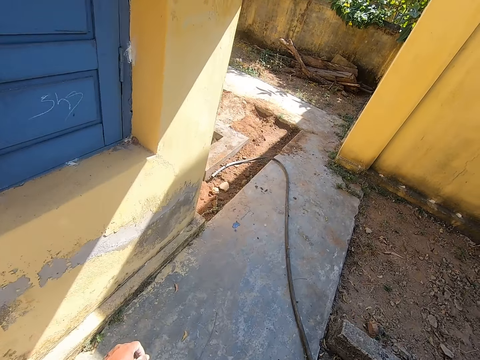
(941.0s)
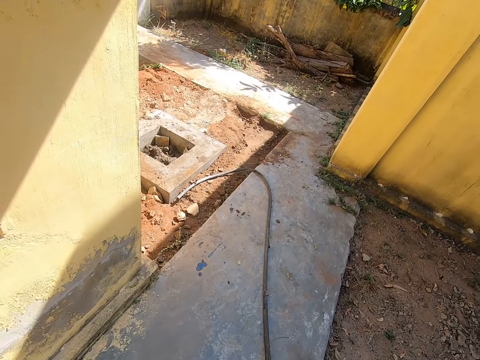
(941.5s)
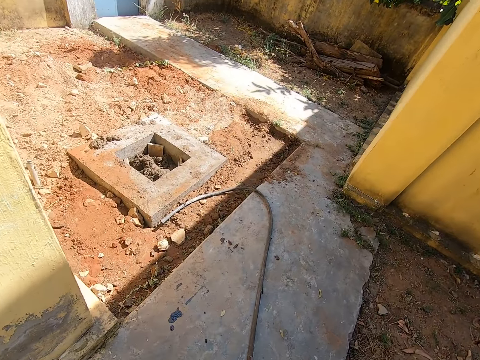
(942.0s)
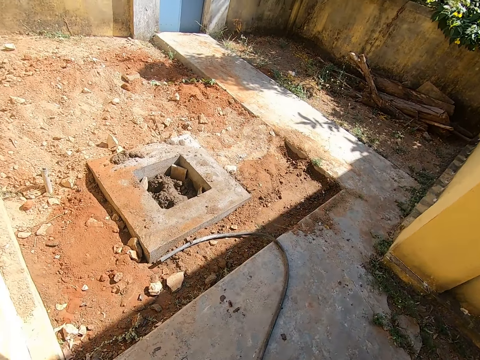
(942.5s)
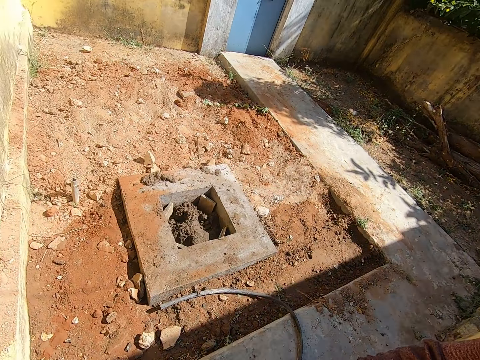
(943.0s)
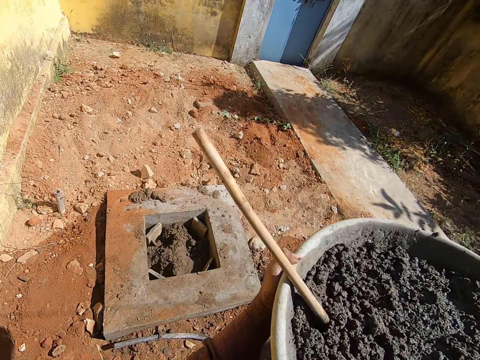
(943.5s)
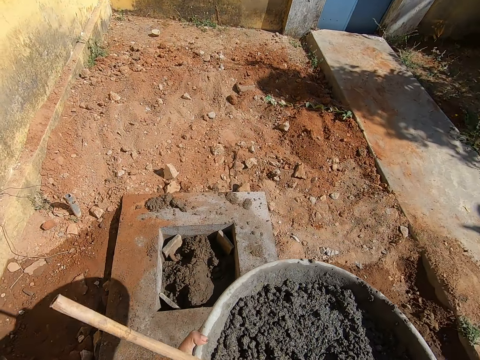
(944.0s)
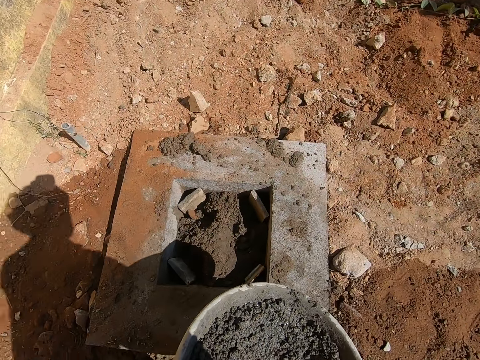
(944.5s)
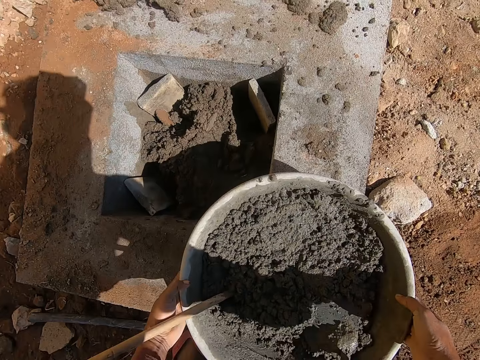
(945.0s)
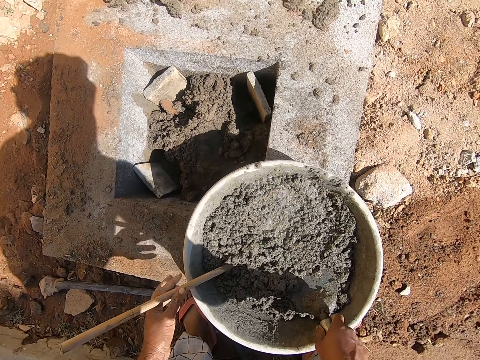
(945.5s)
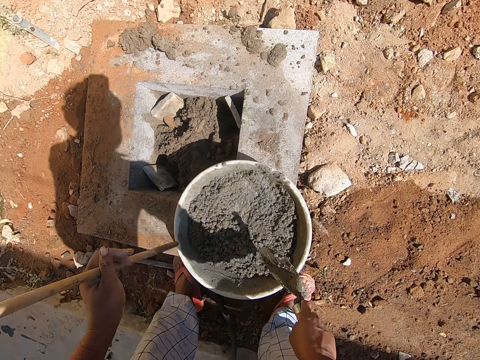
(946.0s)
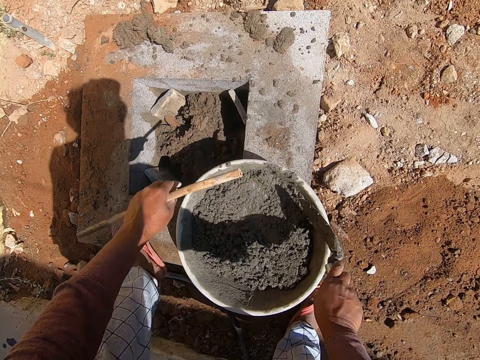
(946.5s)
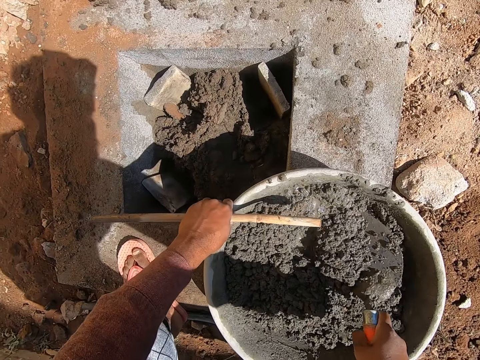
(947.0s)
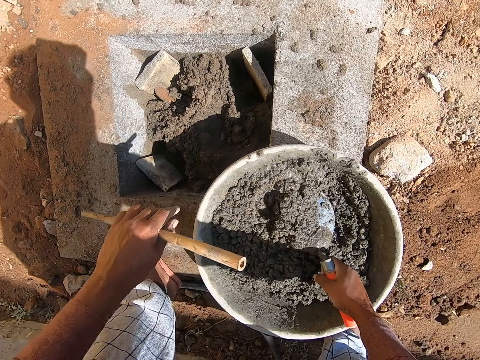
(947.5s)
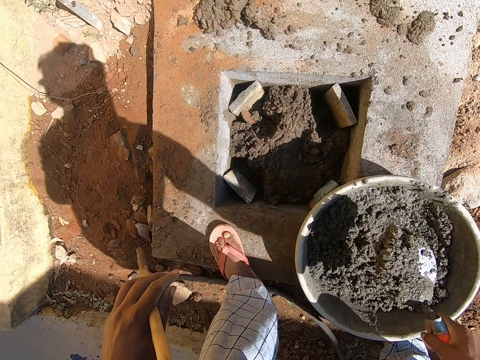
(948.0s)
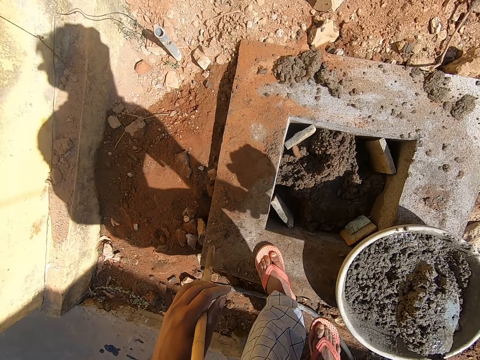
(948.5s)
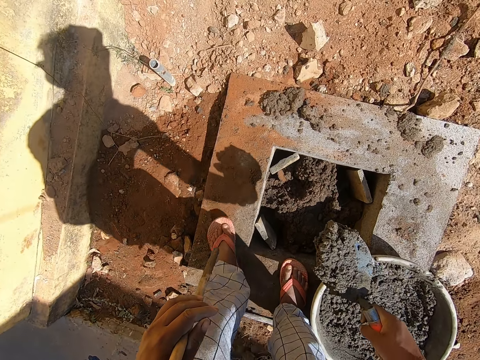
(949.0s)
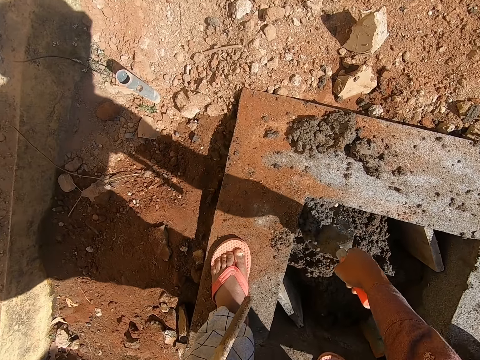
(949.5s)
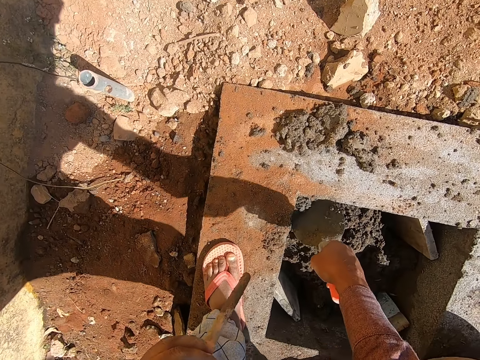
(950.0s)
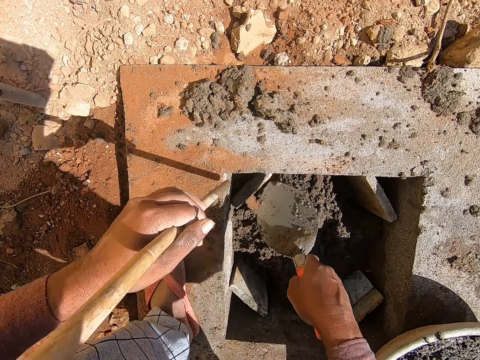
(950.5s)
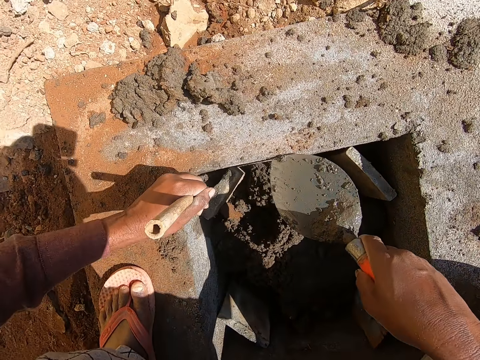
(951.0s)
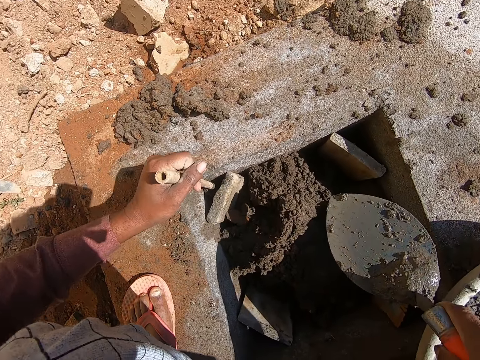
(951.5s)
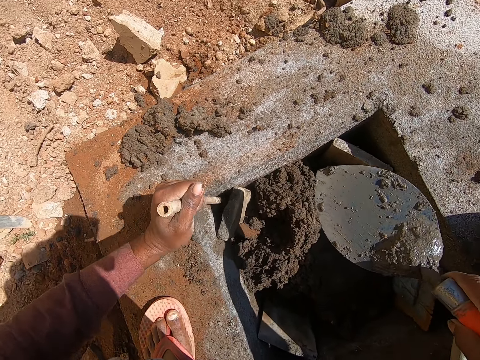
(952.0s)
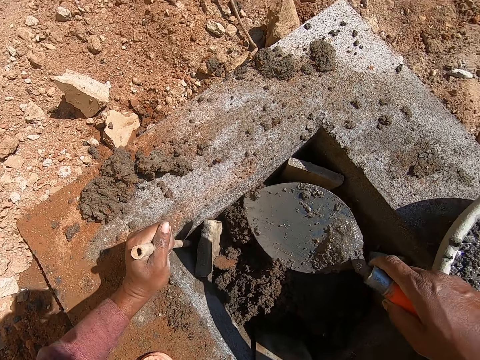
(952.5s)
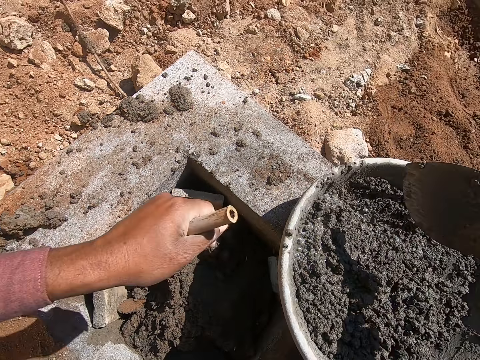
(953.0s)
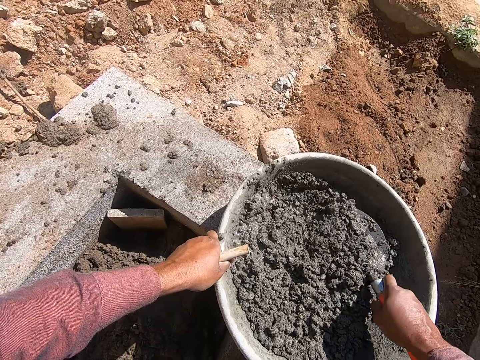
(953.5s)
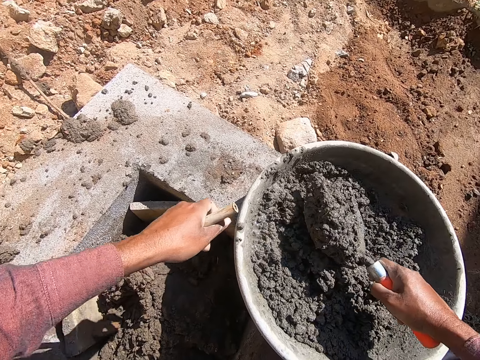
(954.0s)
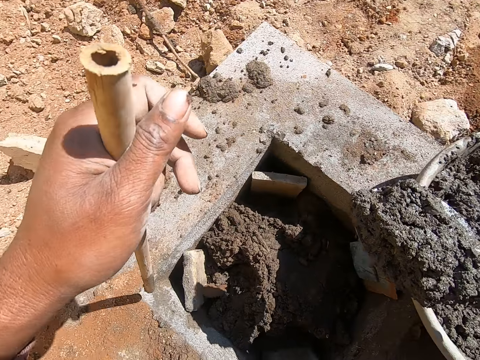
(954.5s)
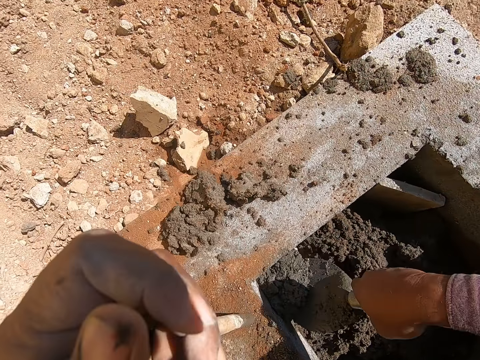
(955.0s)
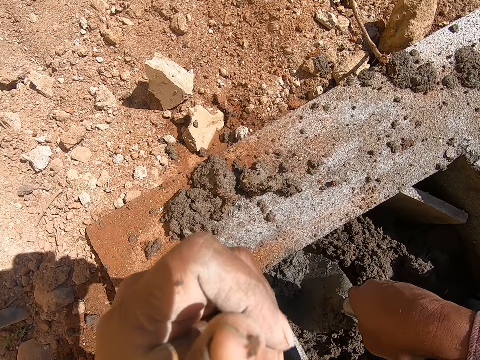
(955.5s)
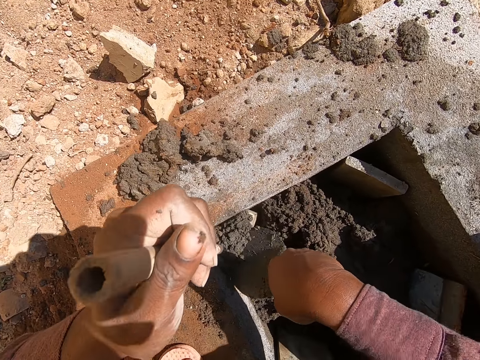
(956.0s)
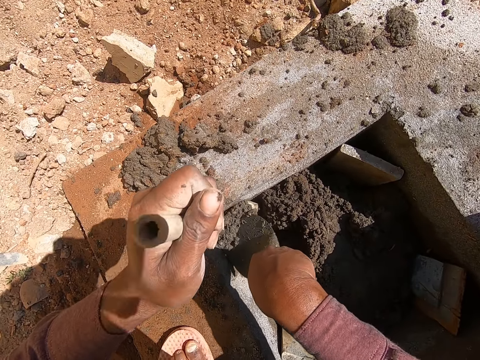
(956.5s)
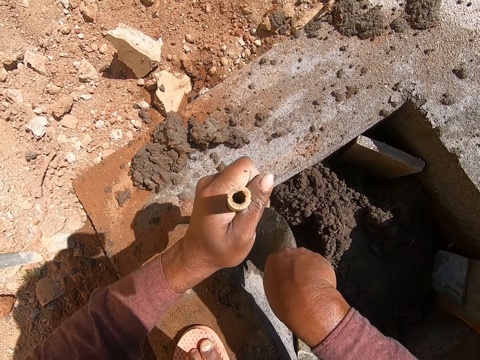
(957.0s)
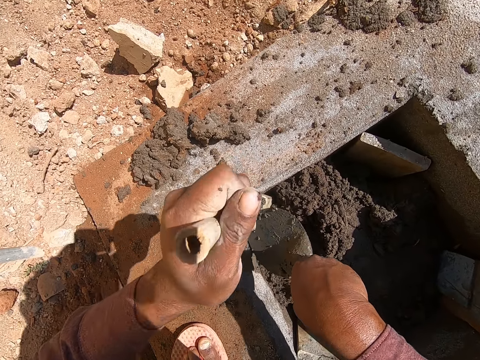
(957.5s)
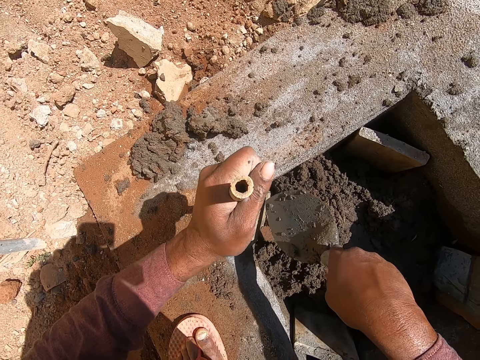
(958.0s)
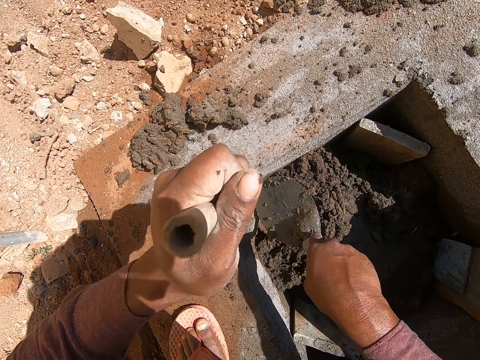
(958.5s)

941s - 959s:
The camera wearer places the cement basin on the ground. They pick up the trowel. They pick up the stick. They scoop the cement. They move the legs. They drop the cement in the hole. They push the cement in the hole with the stick. They scoop the cement. They drop the cement in the hole. They push the cement in the hole with the stick.

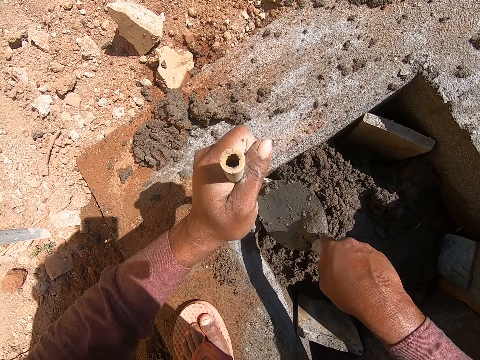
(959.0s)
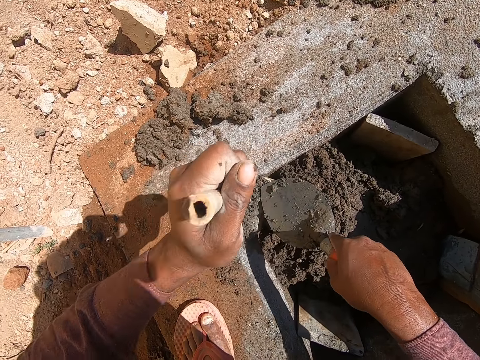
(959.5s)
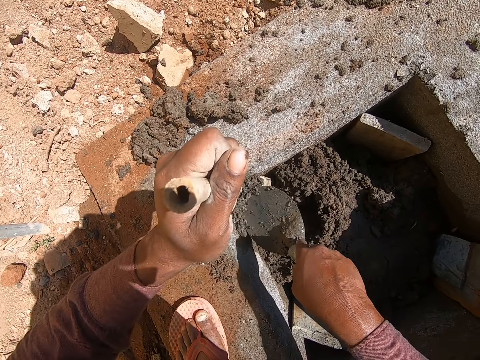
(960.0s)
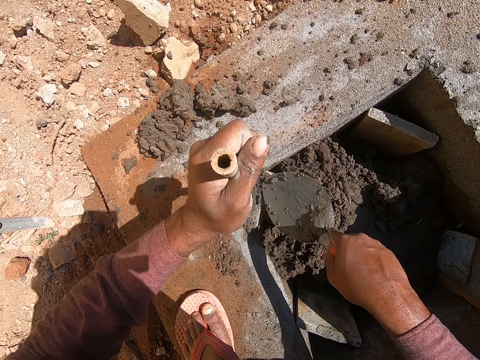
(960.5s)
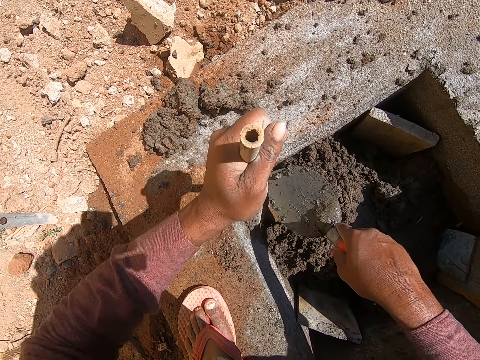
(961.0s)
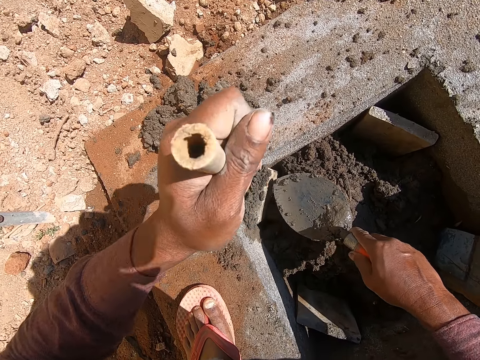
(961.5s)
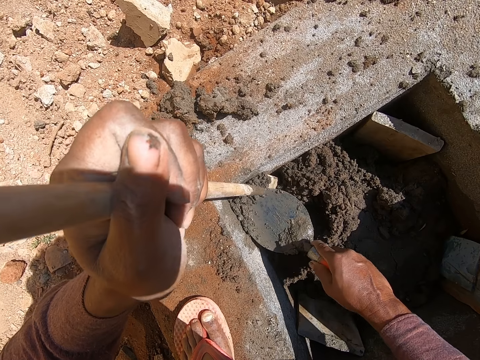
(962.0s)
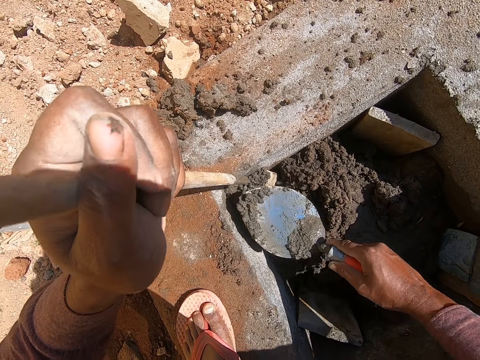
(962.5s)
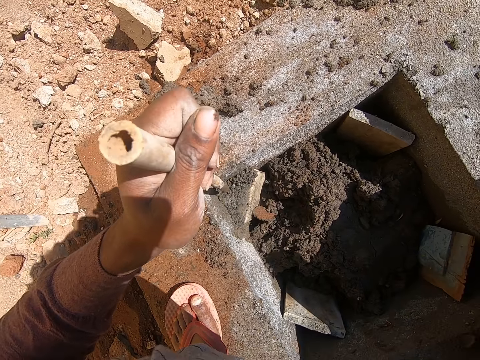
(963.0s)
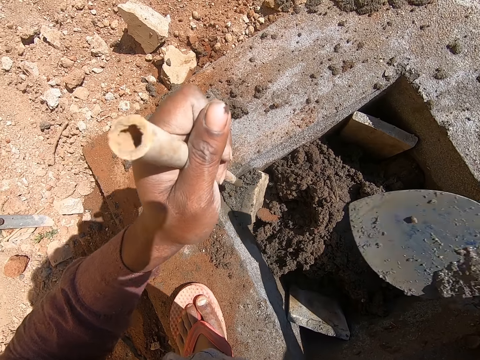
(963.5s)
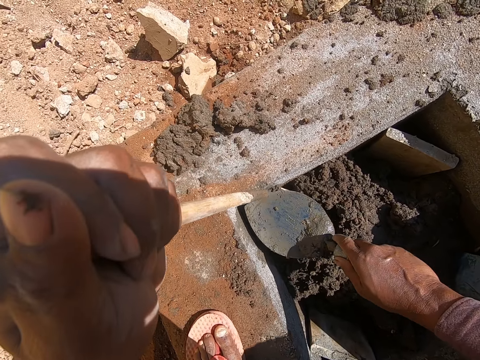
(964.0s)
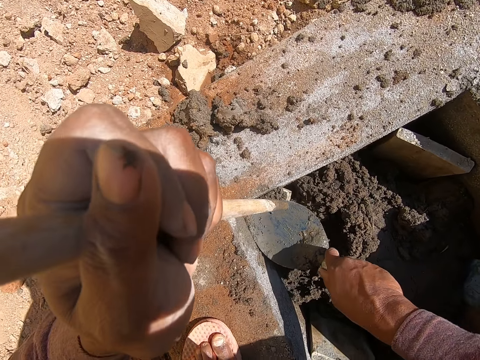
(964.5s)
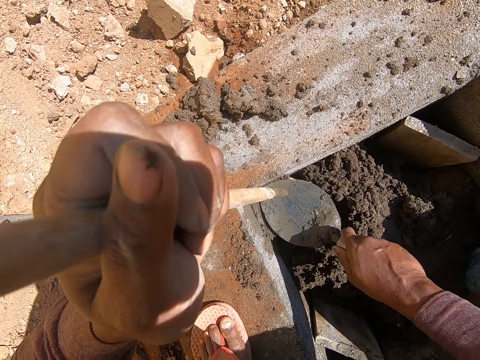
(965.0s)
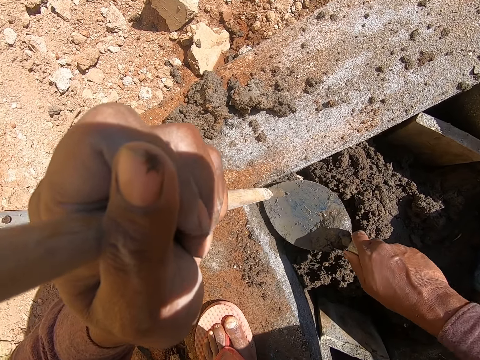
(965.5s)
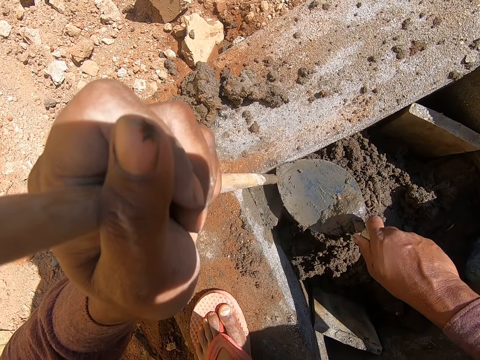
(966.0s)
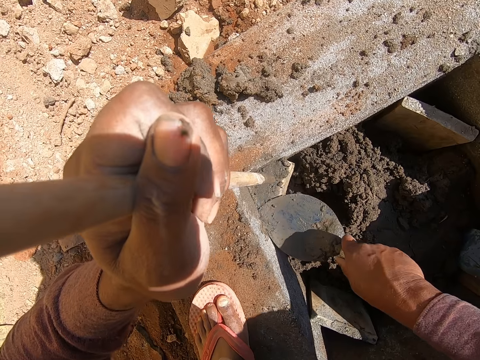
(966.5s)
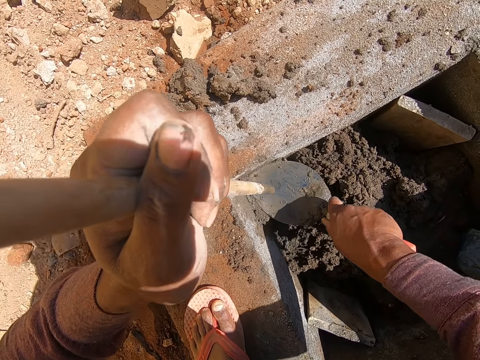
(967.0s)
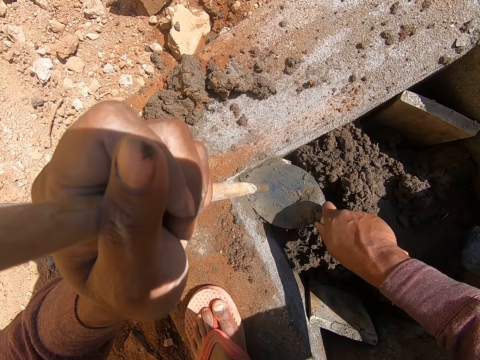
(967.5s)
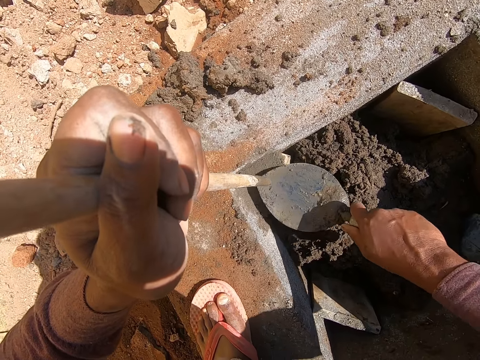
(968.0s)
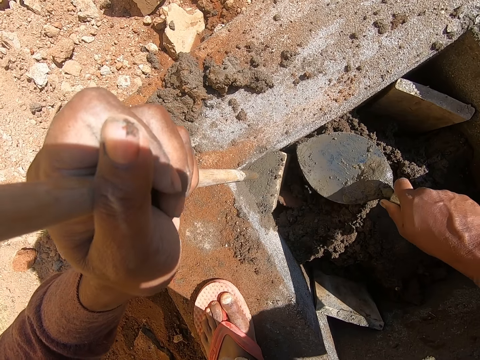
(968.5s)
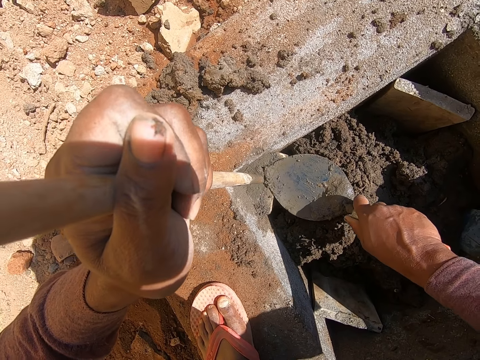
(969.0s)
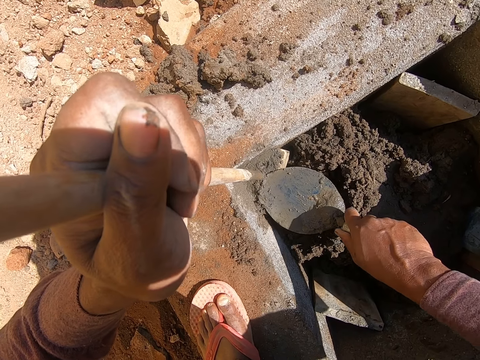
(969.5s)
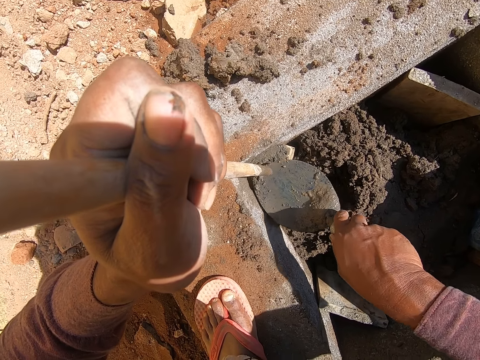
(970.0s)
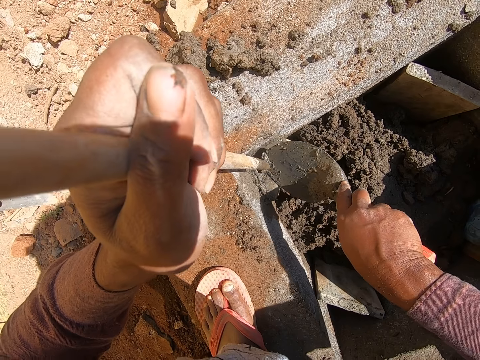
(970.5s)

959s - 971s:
The camera wearer scoops the extra cement with the trowel. They put the cement in the mortar tray. They press the cement in the hole. They spread the cement. They push the cement with the stick.
